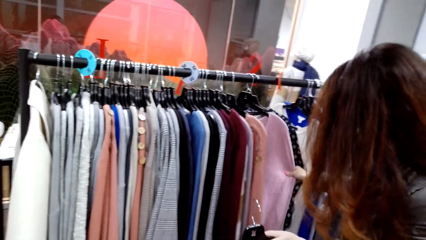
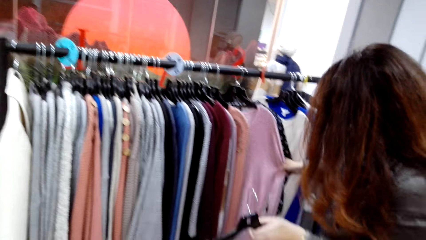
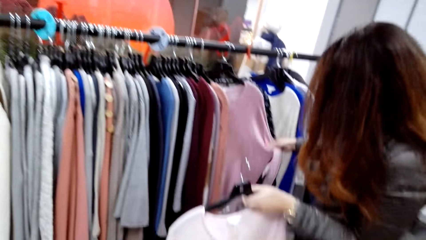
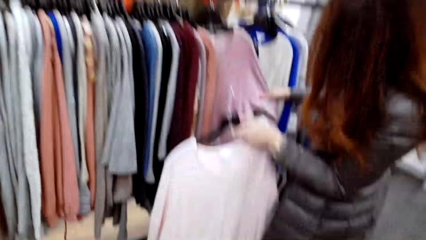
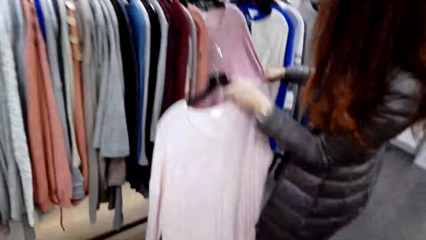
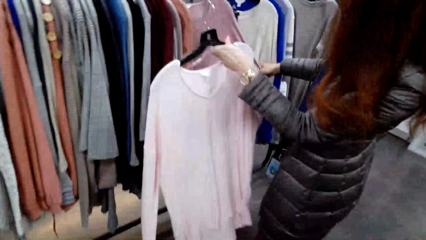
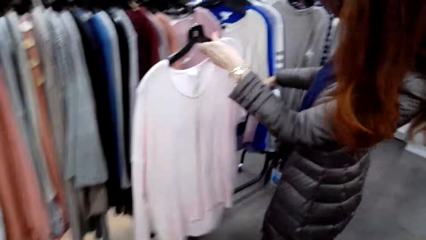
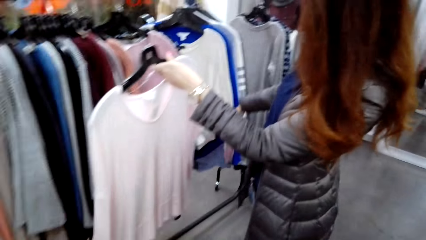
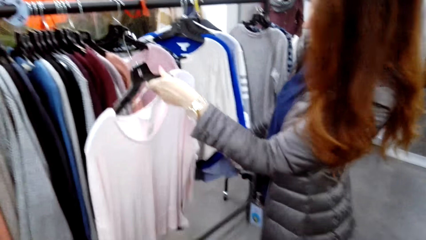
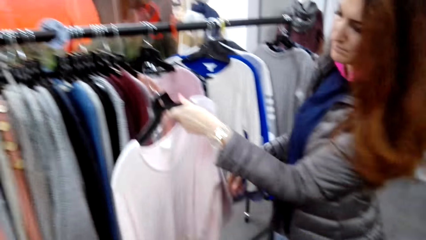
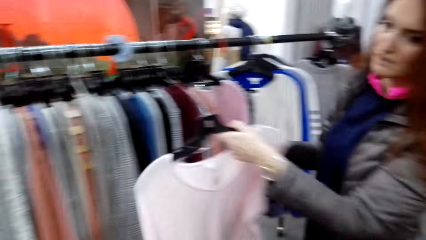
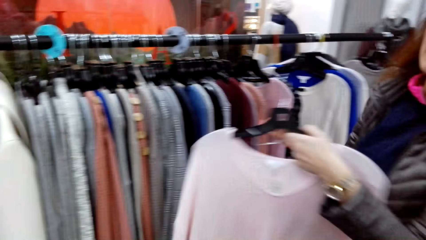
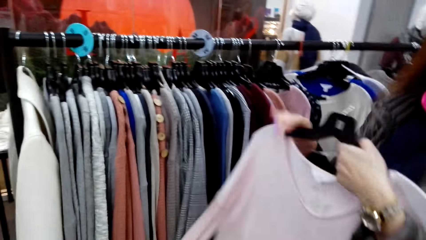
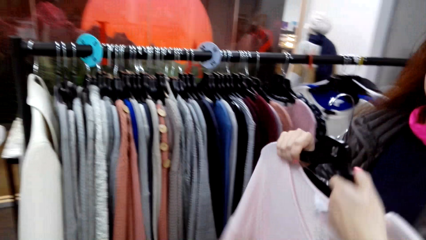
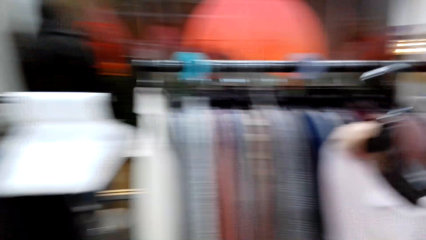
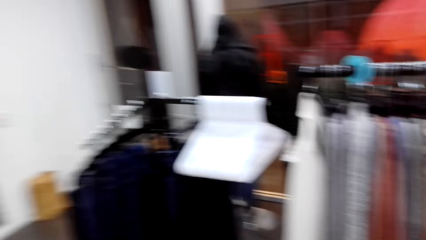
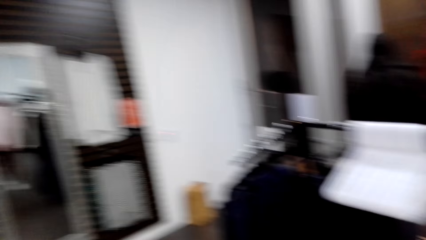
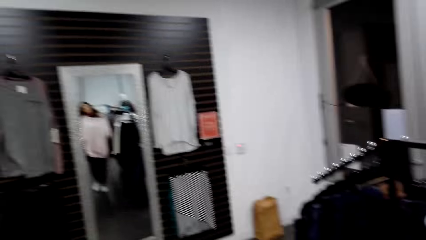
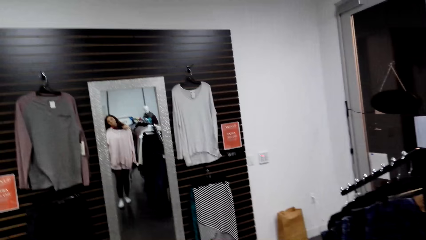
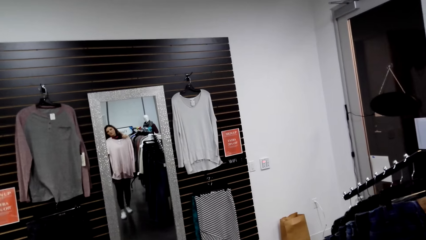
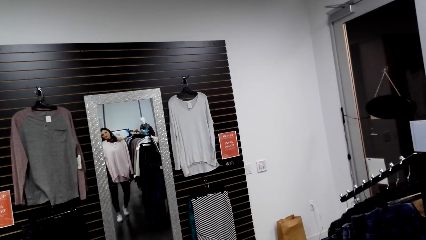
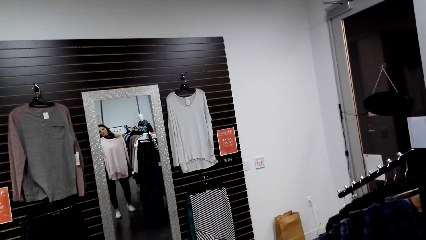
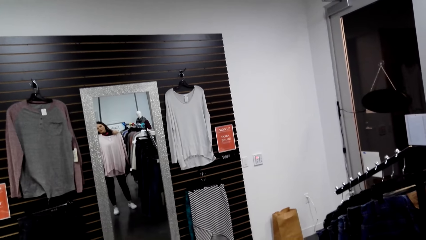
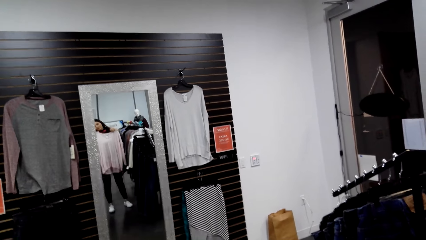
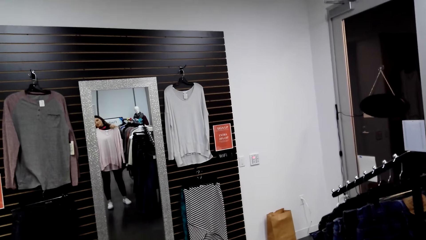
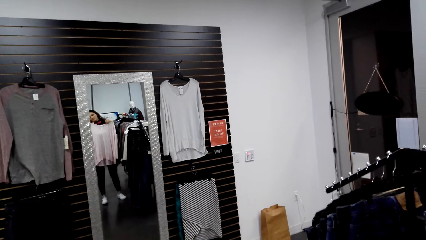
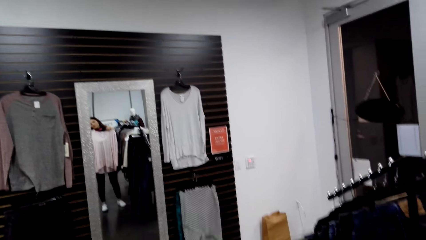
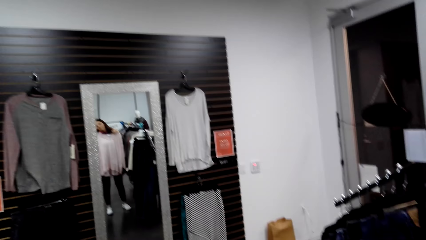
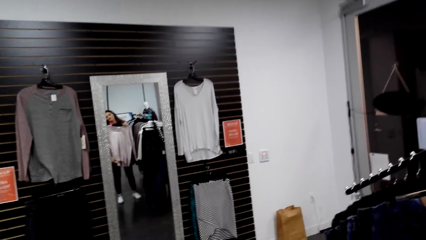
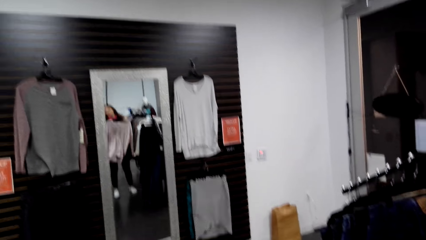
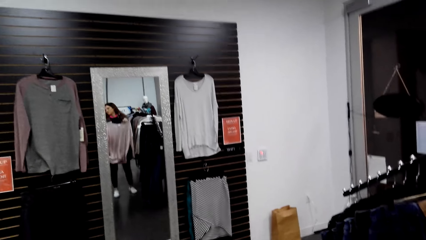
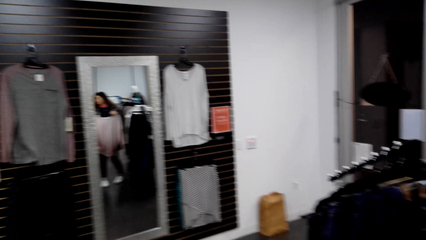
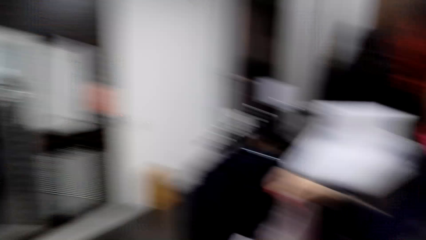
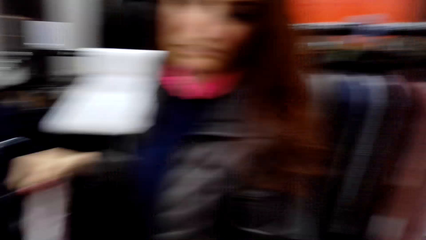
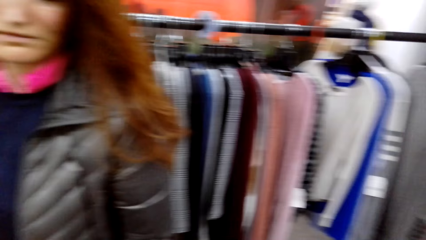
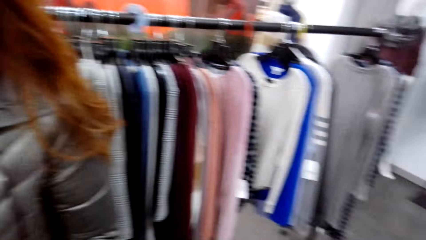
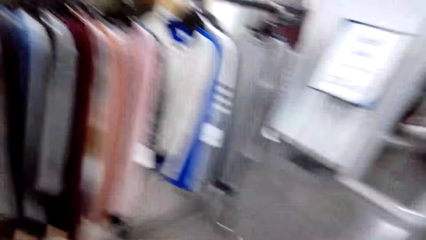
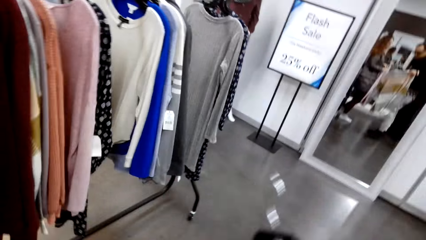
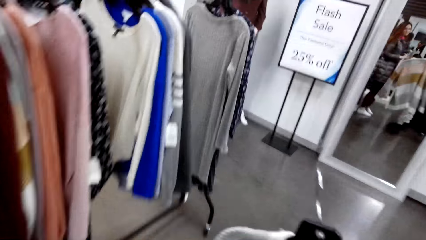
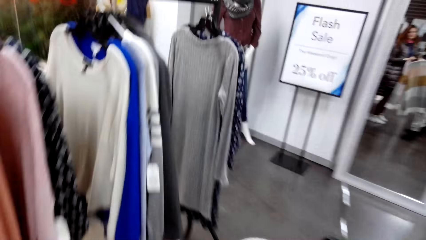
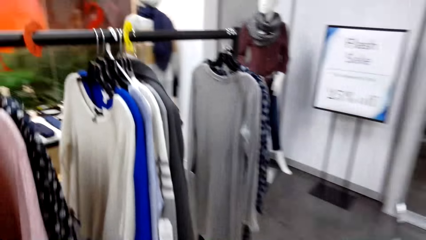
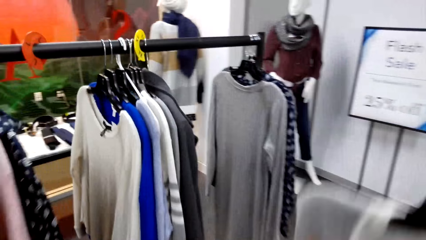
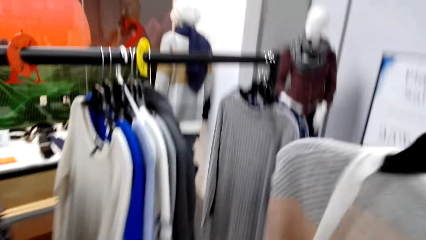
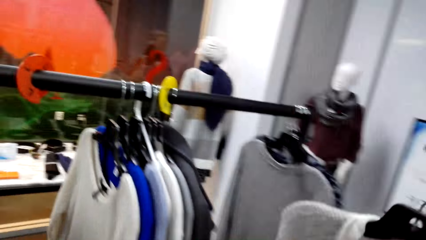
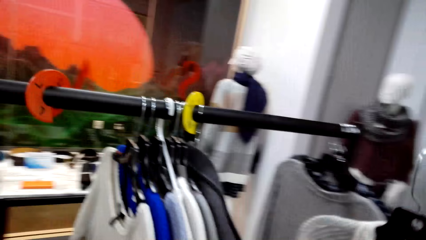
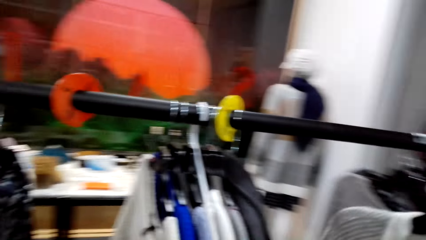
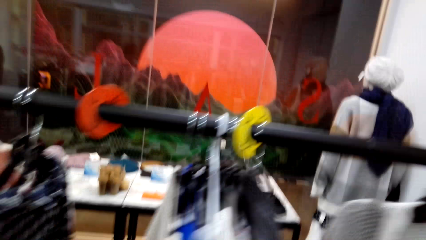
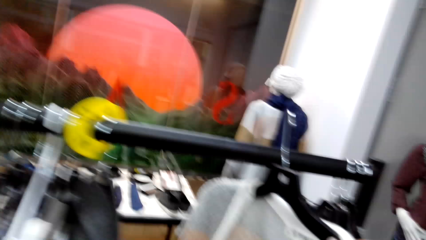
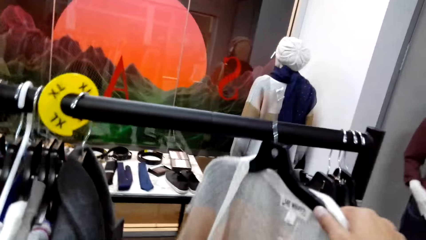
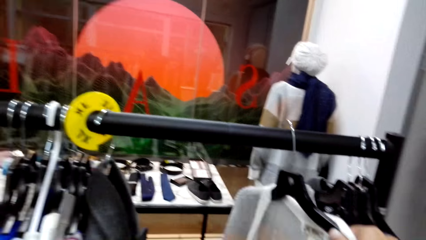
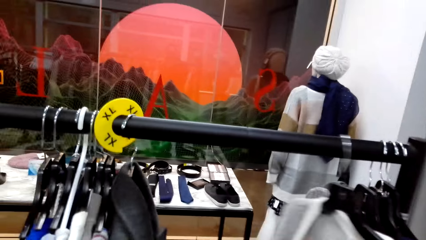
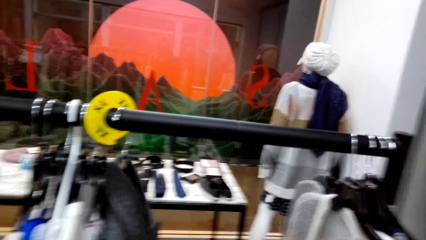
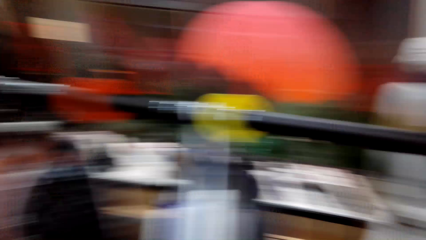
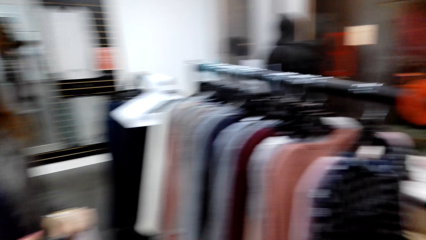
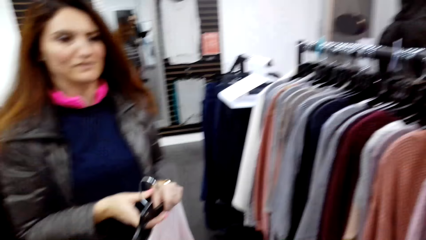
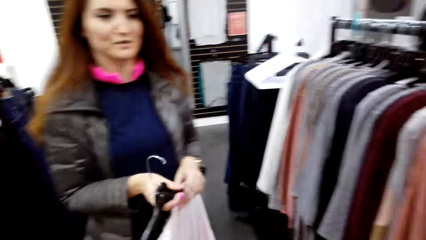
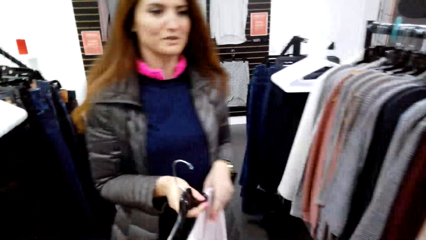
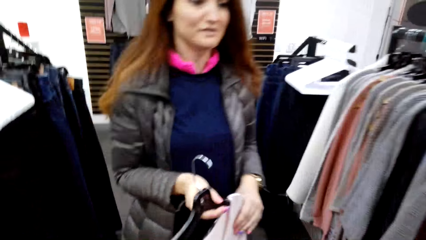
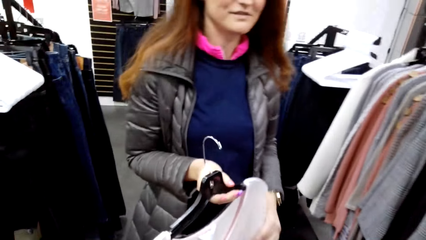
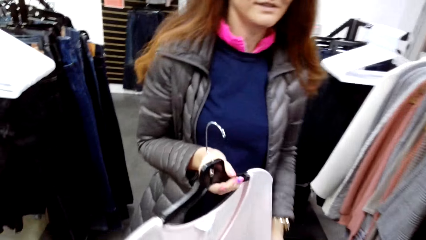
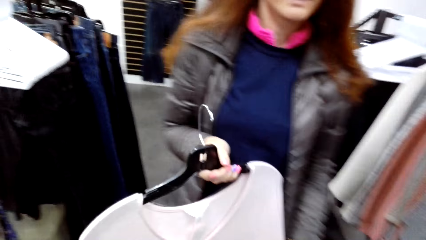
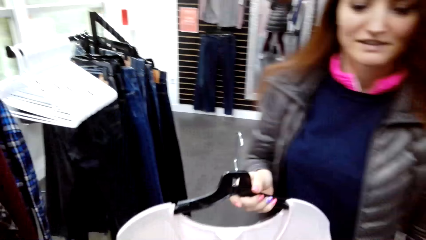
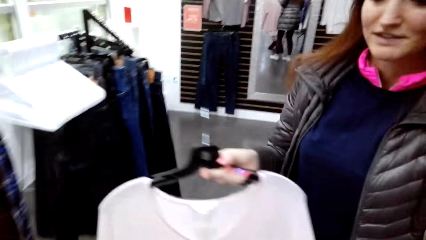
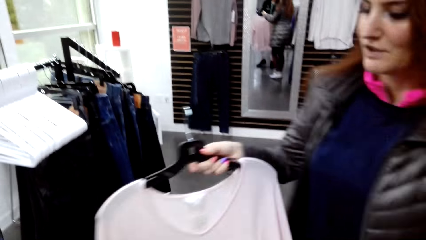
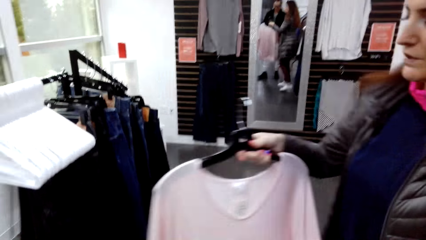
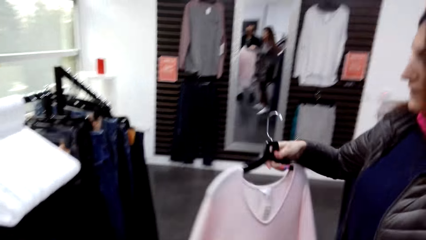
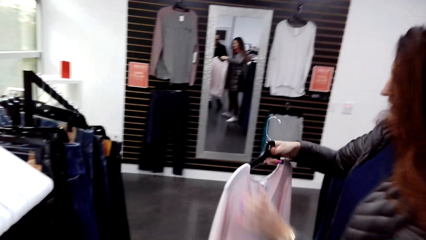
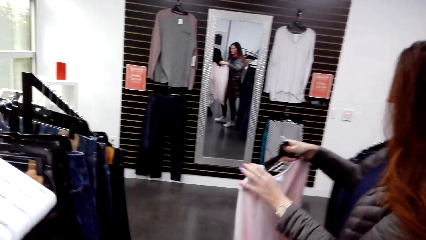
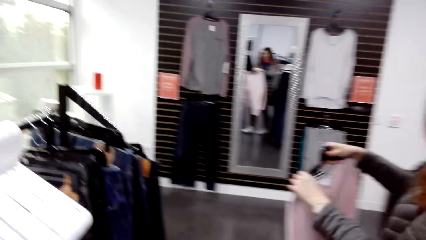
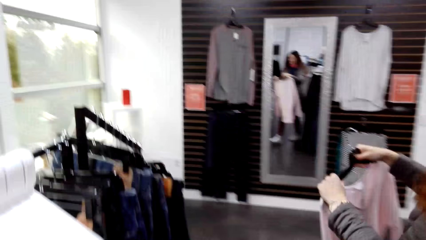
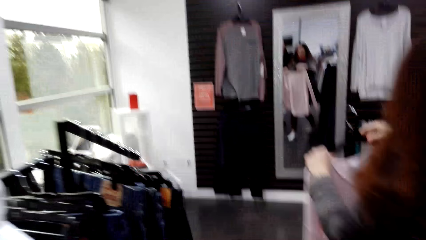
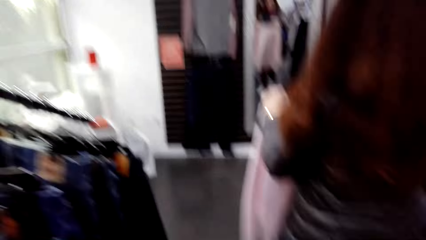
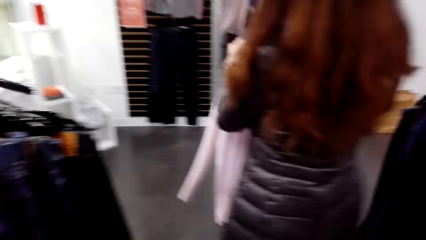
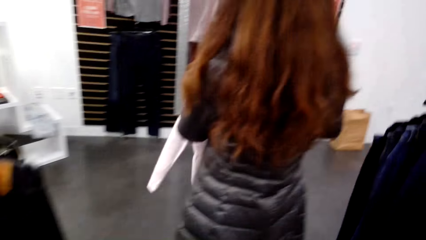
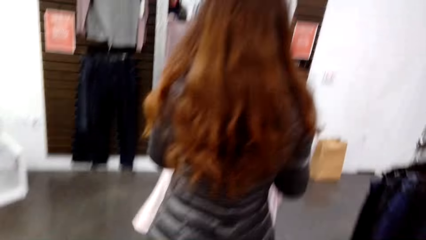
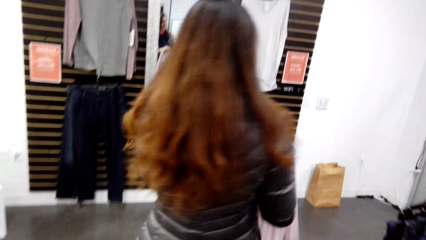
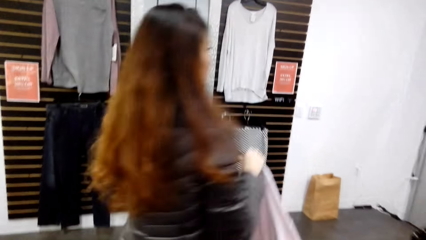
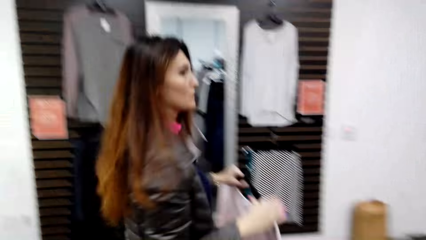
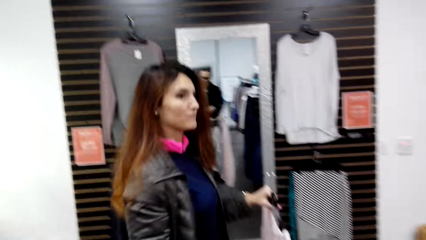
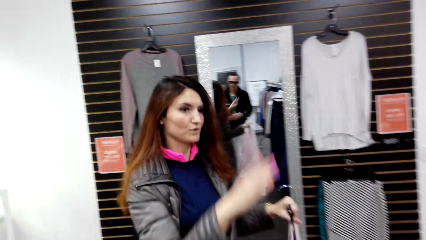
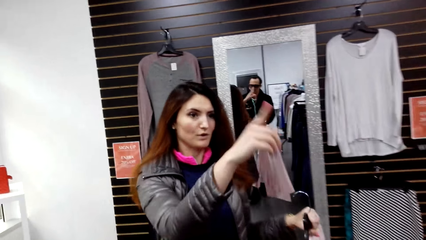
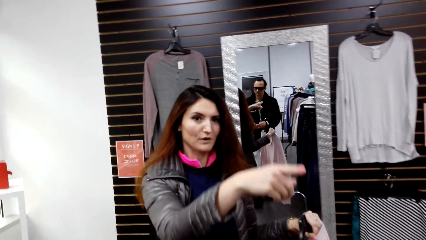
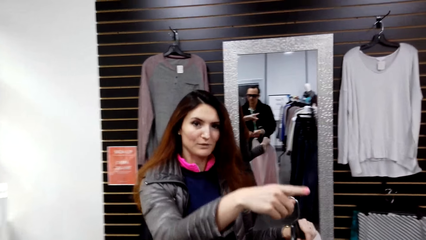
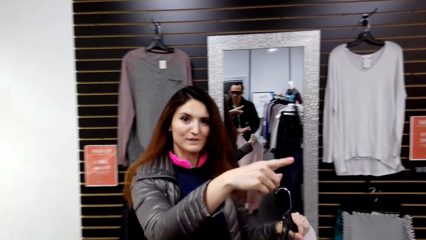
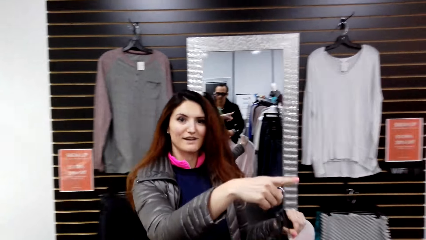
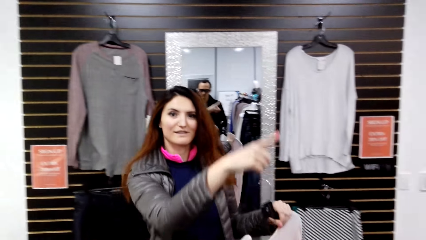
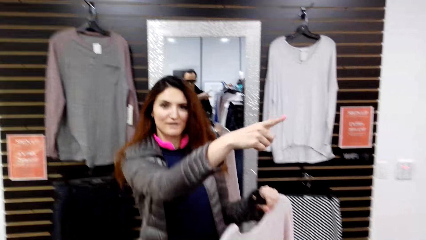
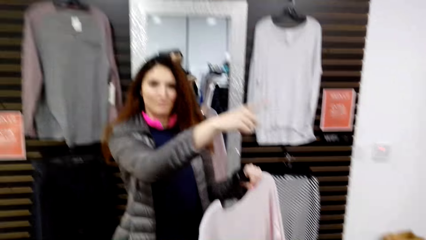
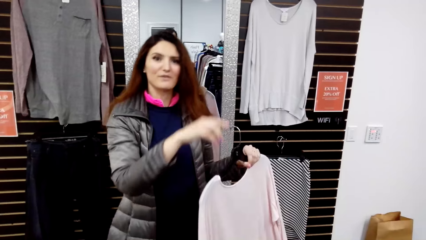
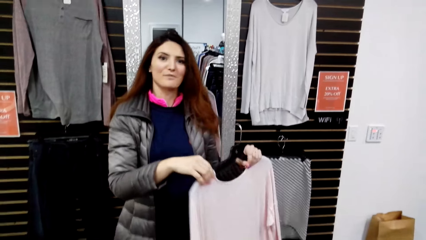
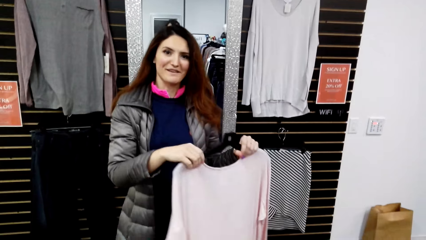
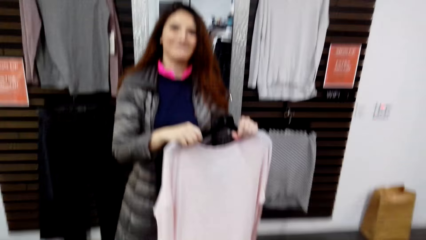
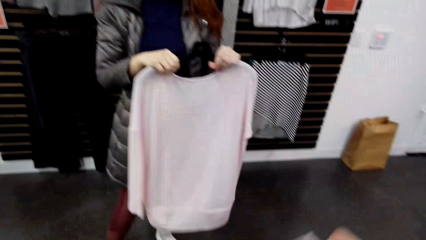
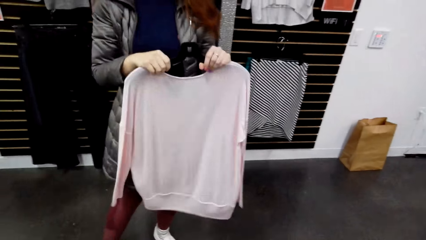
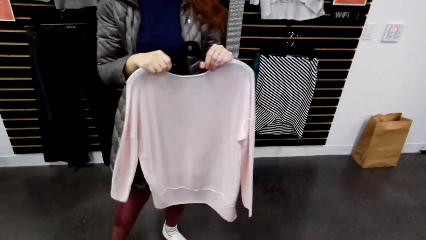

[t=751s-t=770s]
A woman touches another cloth. The woman walks close to the mirror and looks in the mirror. The camera wearer hangs the cloth. They look at the woman. The woman turns around and points her finger.
